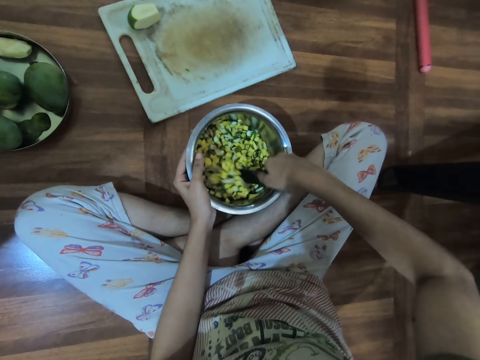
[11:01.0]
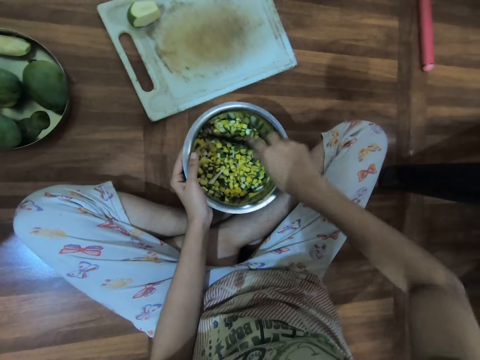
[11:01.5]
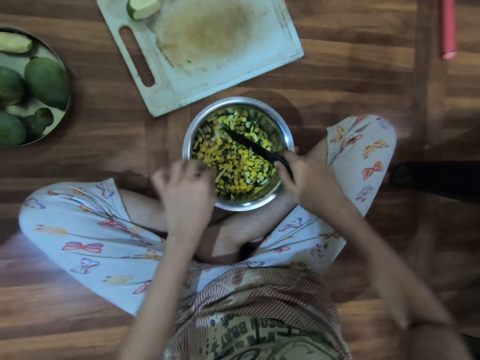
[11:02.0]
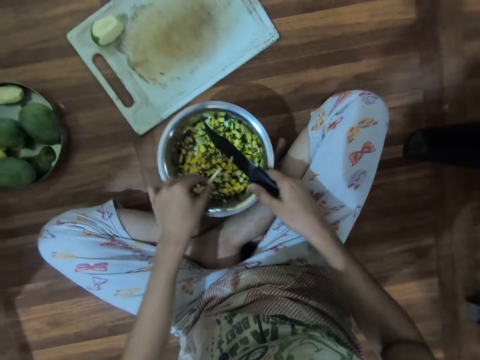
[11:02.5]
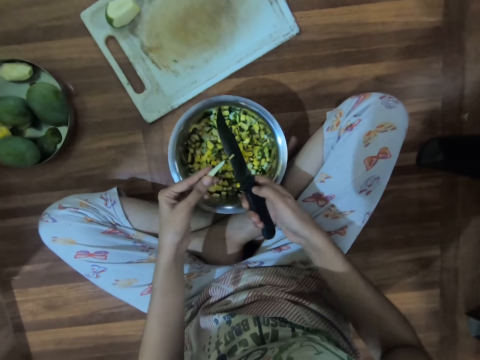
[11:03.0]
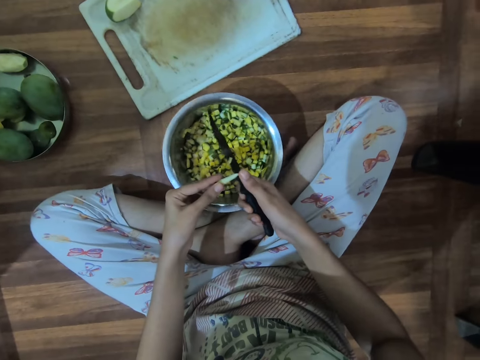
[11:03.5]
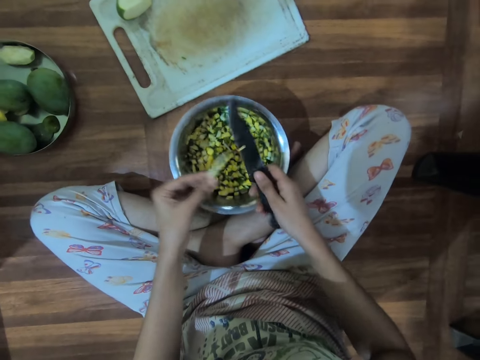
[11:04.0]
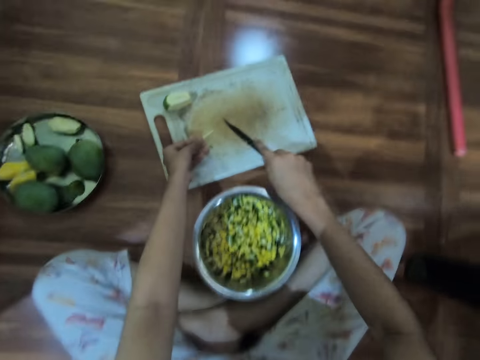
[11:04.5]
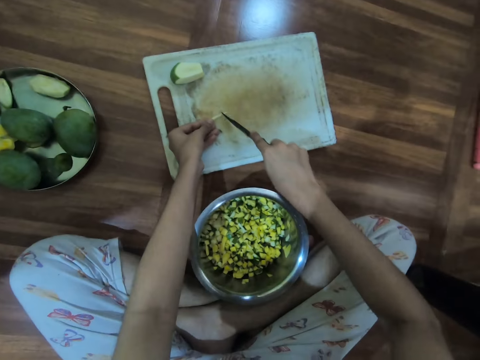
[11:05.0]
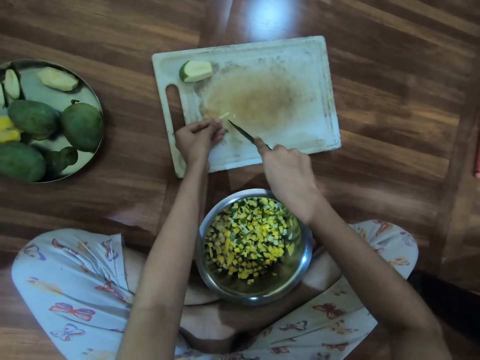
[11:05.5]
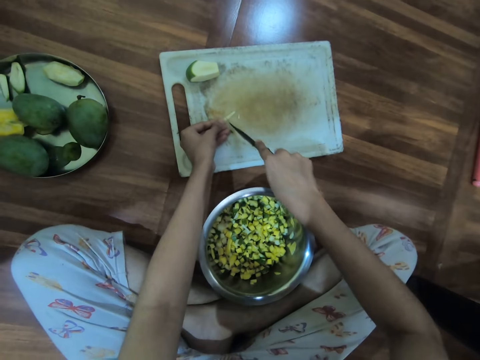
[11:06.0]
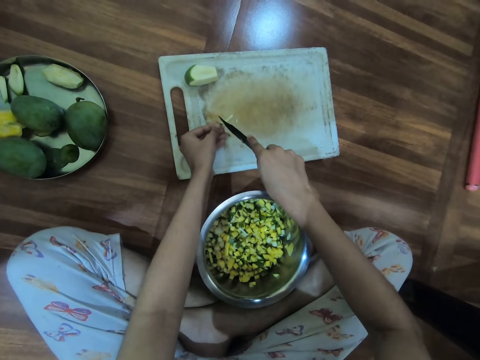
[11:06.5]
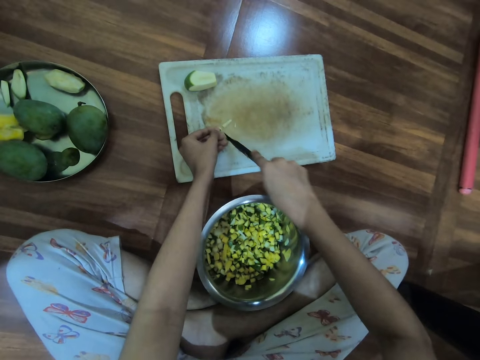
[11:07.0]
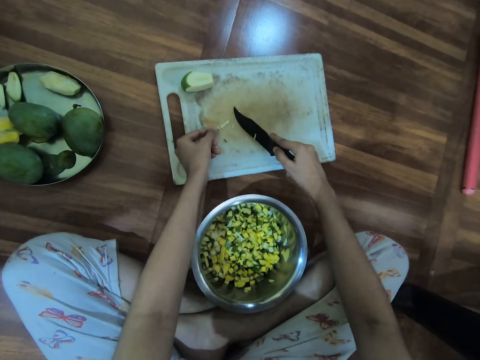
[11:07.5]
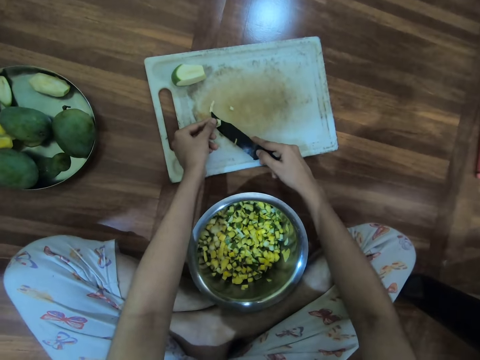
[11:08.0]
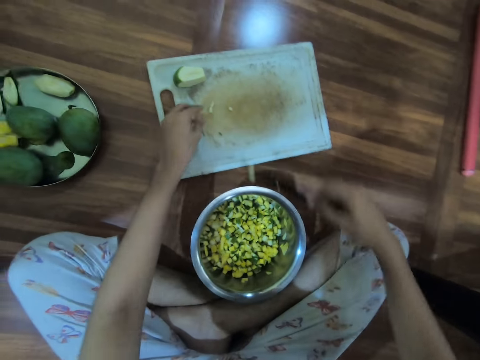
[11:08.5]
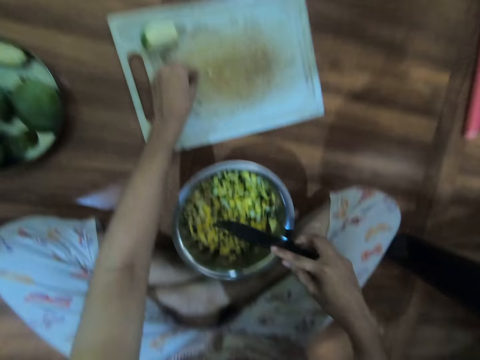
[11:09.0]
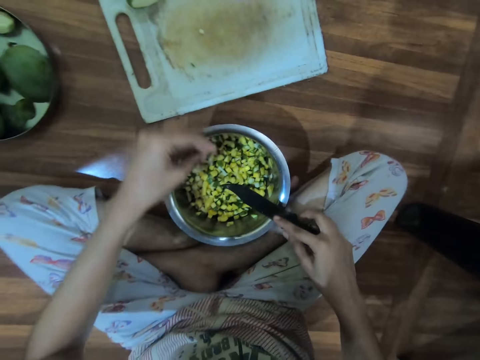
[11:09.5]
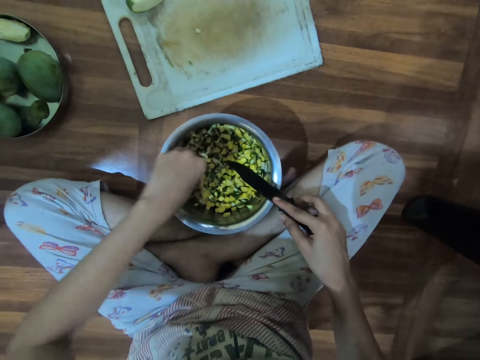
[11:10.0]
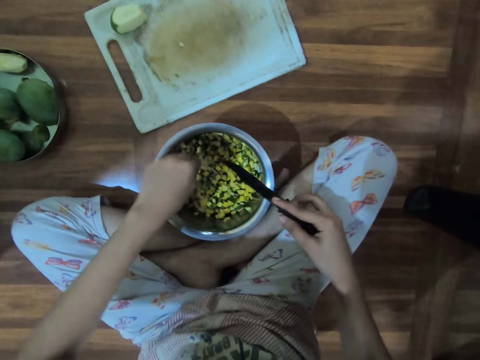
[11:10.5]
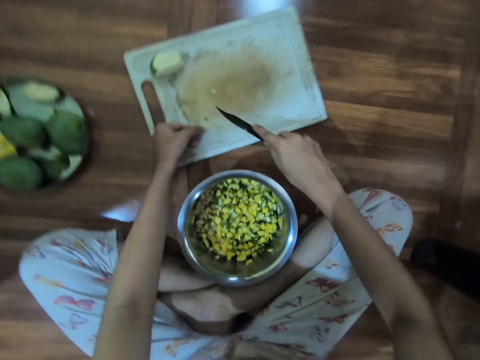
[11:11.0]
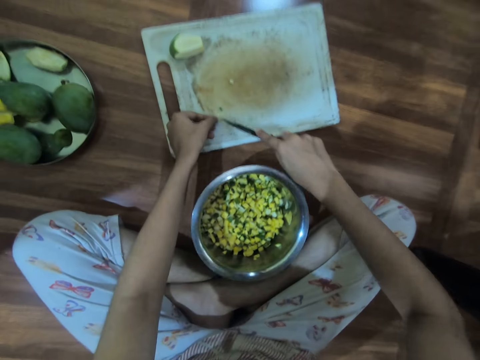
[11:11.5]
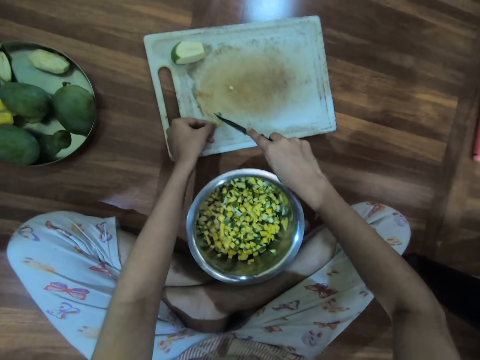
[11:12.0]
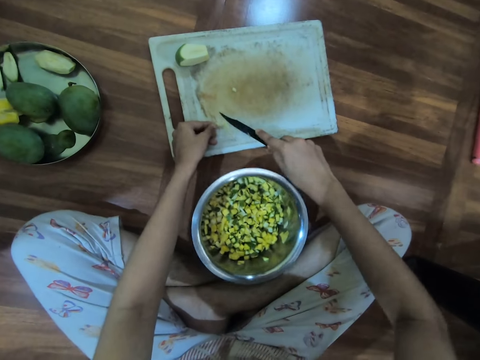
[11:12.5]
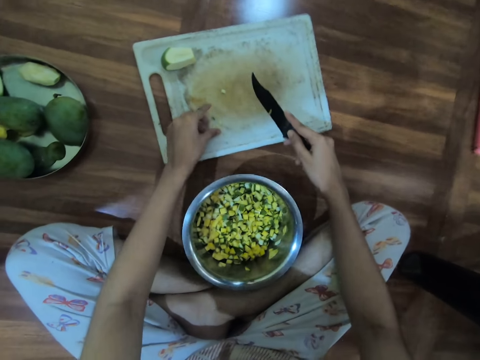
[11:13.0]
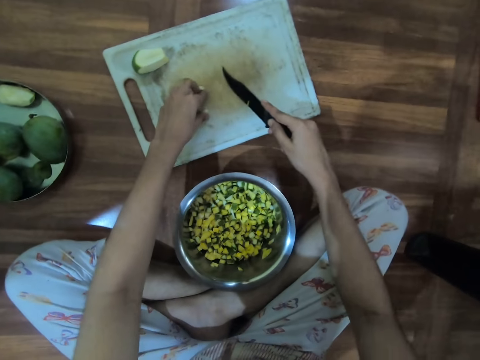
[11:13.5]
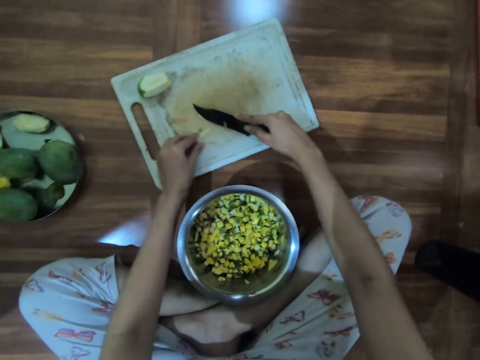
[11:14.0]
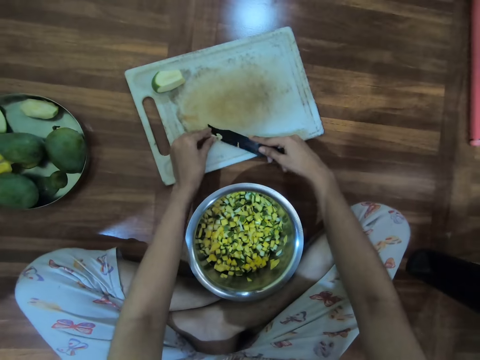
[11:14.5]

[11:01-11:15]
The camera wearer picks a guava or cut piece of mango from the metal container with her left hand. She puts the piece of mango on the chopping board. She cuts the guava in her left hand with the knife in her right hand. She places the guava in the metal container with the knife in her right hand. She picks the guava from the chopping board with her left hand. She places the guava in the metal container or pot on the floor with her right hand. She picks a guava from the metal container with her left hand. She cuts the guava in her left hand with the knife in her right hand. She takes the cut pieces of mango.

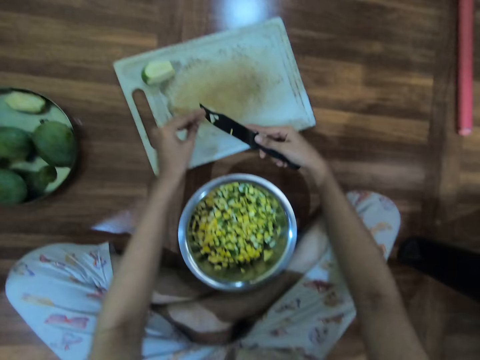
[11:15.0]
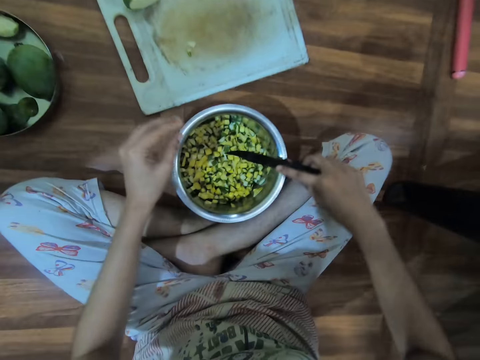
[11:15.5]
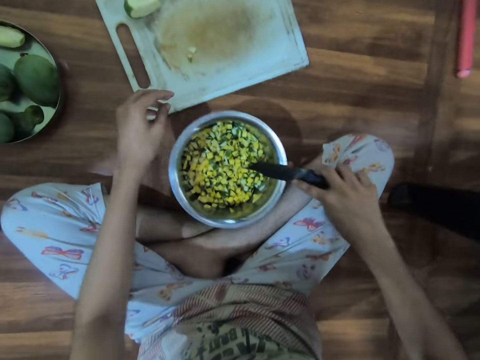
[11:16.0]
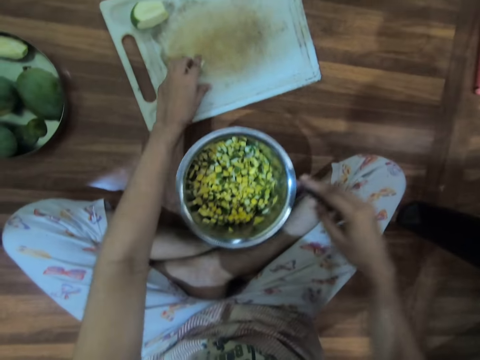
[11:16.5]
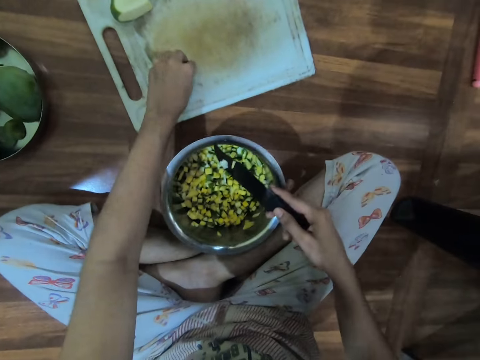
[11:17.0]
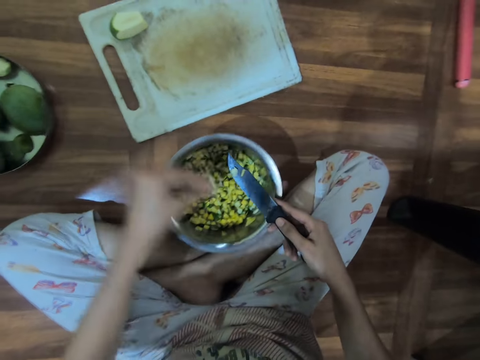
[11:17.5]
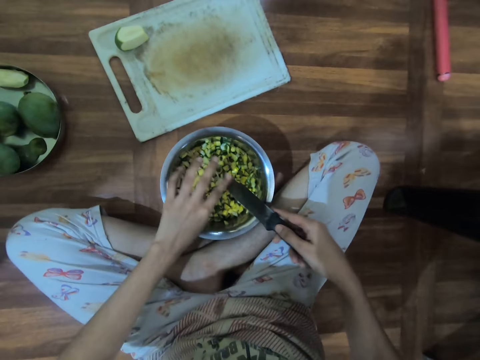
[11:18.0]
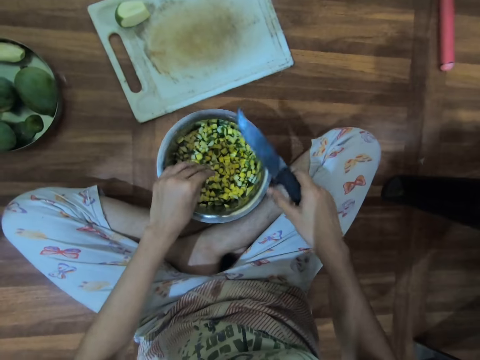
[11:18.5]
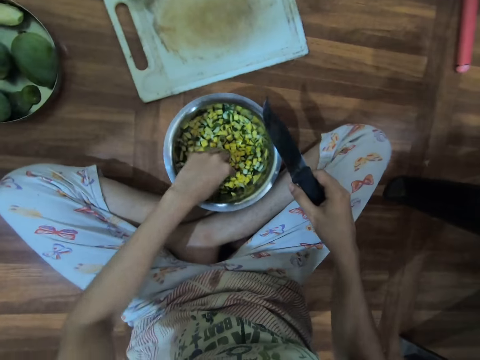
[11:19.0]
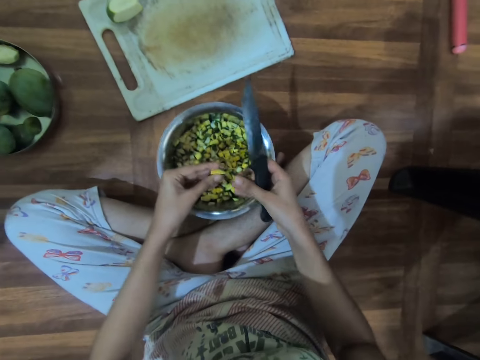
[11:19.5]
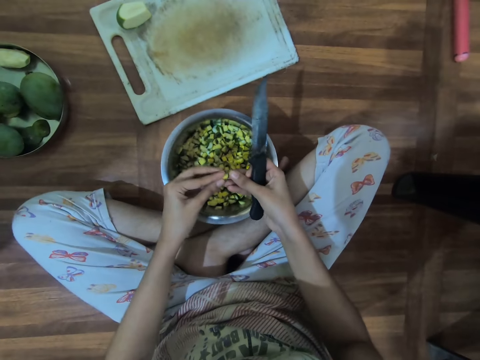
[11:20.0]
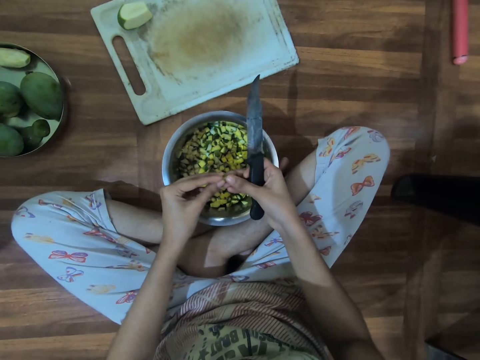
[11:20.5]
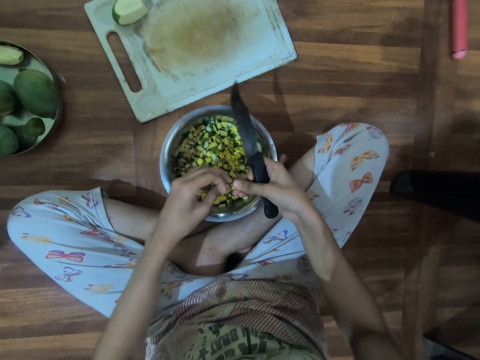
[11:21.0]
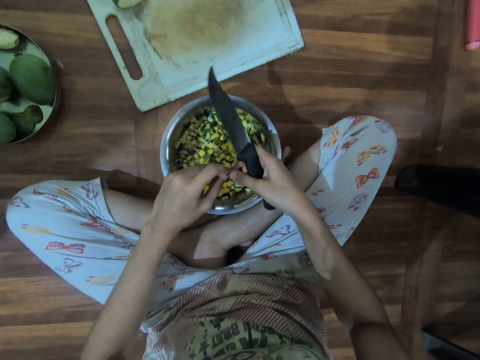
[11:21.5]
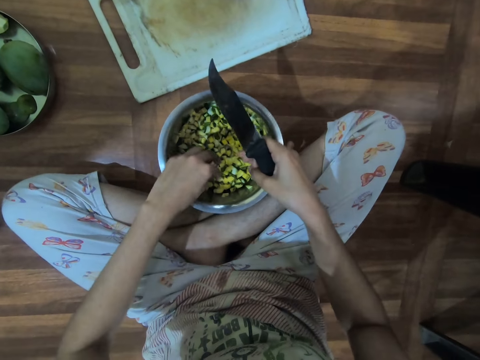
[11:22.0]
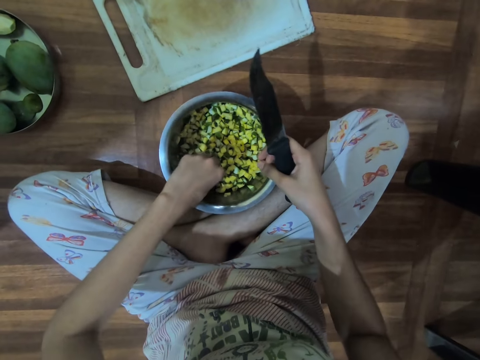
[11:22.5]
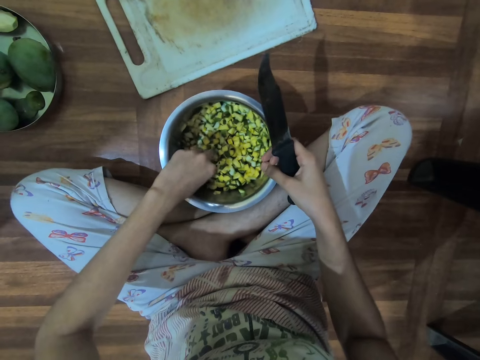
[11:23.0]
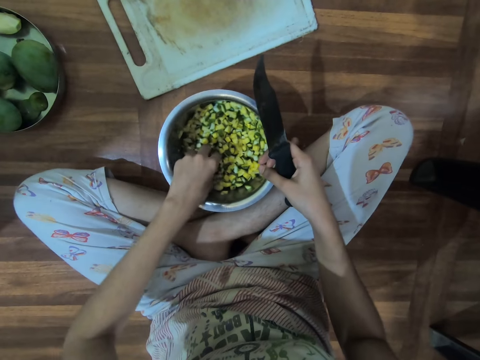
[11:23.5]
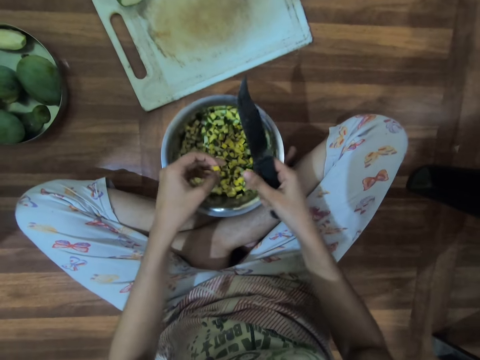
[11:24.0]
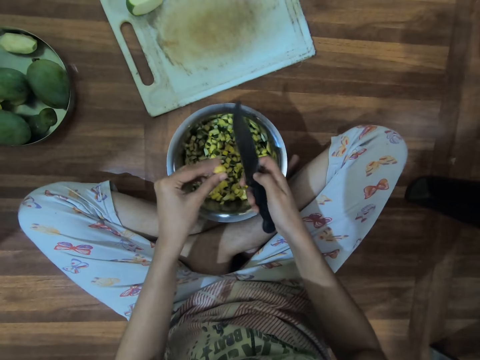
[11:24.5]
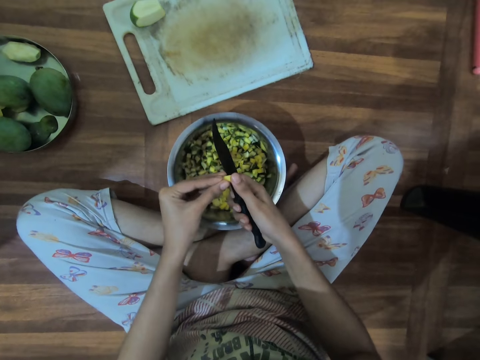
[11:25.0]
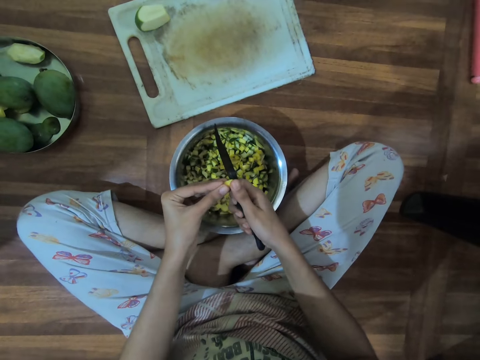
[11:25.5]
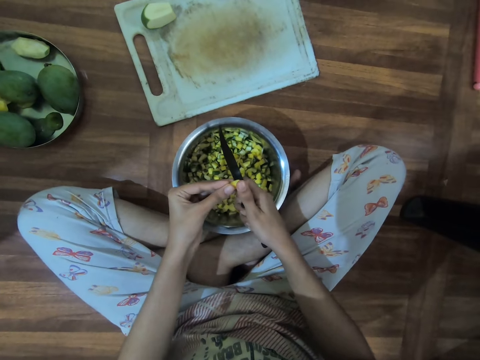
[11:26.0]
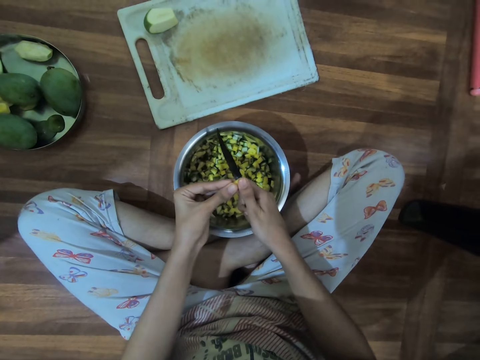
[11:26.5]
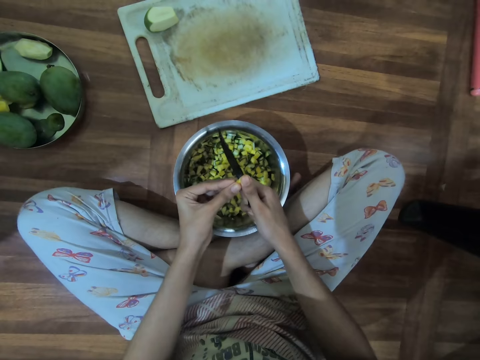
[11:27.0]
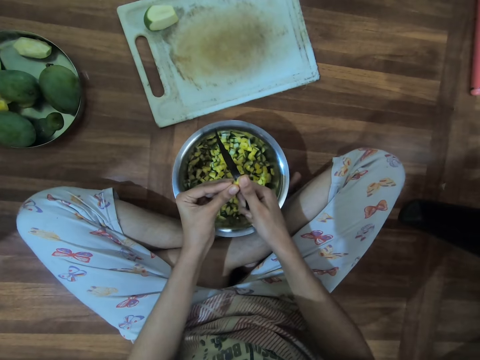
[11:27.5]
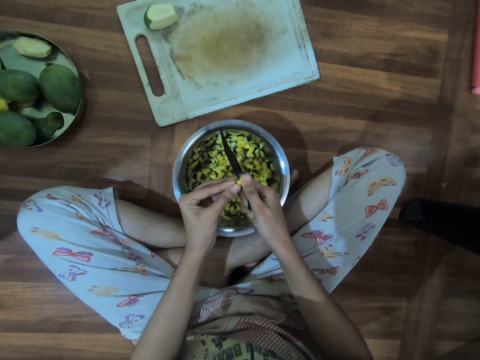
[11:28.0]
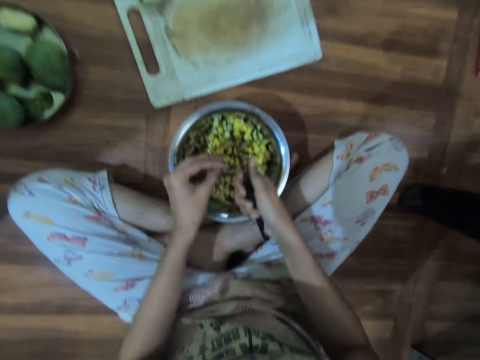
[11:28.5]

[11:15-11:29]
The camera wearer places the guava or mango in the metal container or pot on the floor with the knife in her right hand. She takes the cut pieces of mango. She wipes the knife. She picks a guava from the metal container with her left hand. She cuts the guava in her left hand with both hands. She places the guava in the metal container on the floor with her left hand. She picks a guava from the metal container with her left hand. She cuts the guava in her left hand with both hands.
